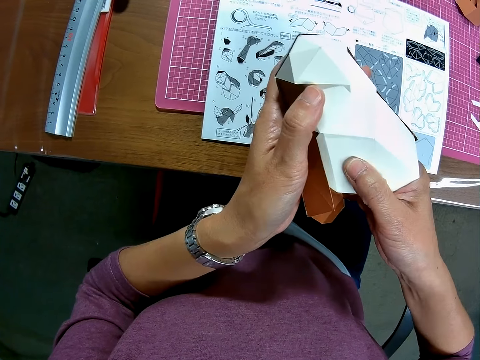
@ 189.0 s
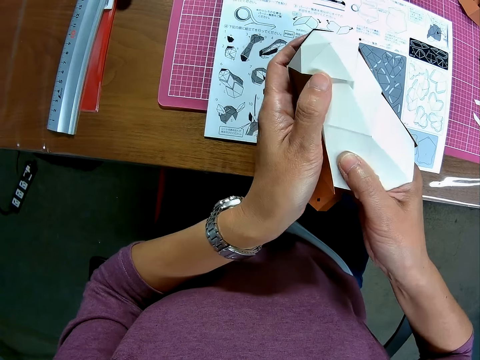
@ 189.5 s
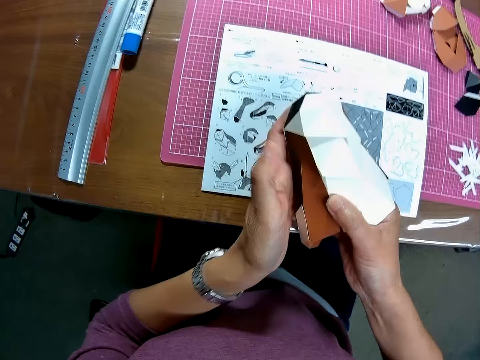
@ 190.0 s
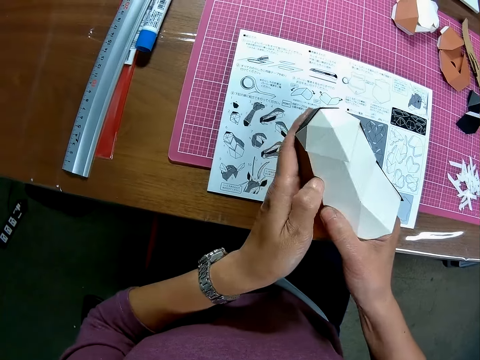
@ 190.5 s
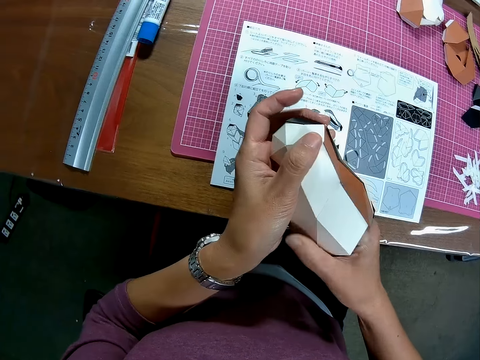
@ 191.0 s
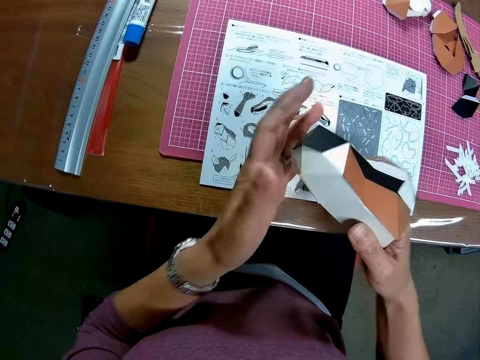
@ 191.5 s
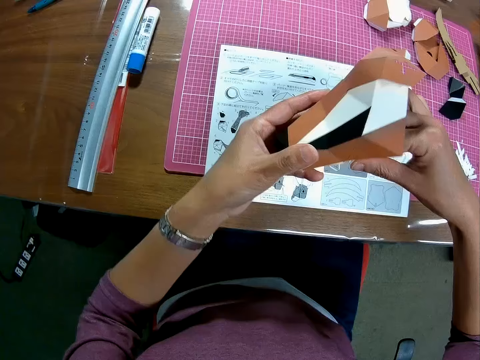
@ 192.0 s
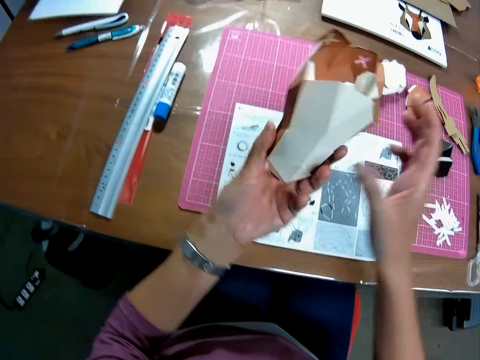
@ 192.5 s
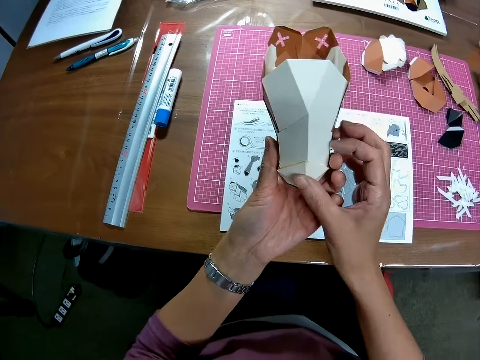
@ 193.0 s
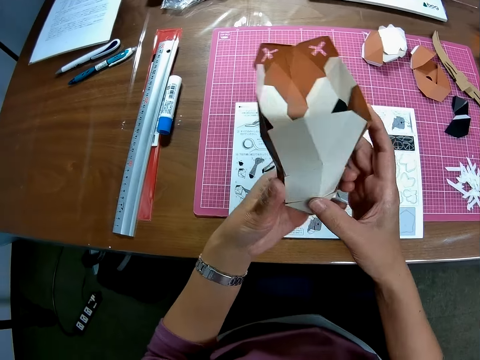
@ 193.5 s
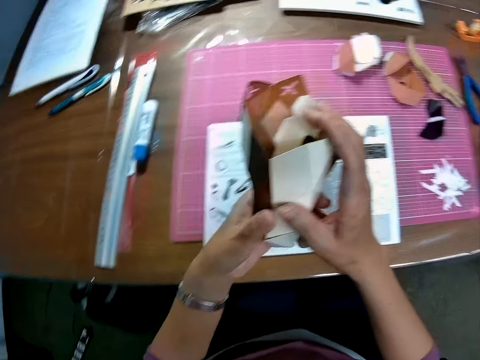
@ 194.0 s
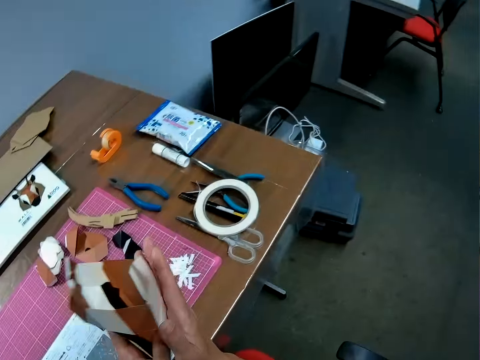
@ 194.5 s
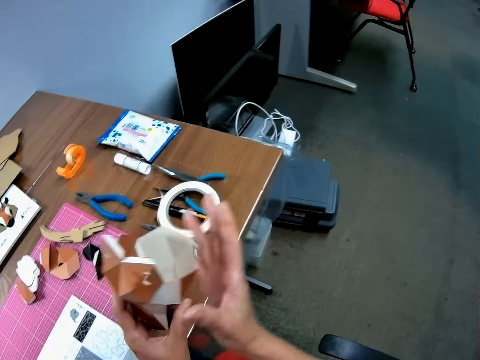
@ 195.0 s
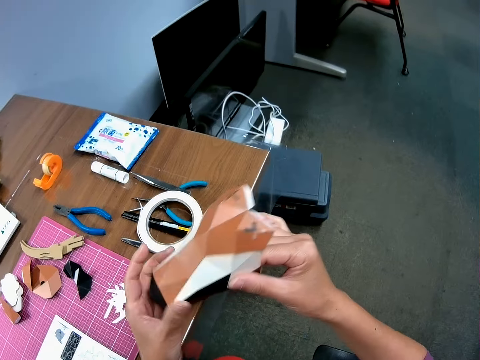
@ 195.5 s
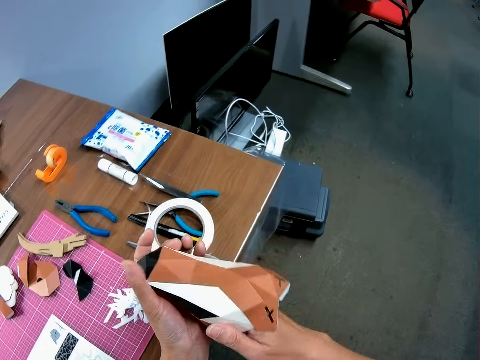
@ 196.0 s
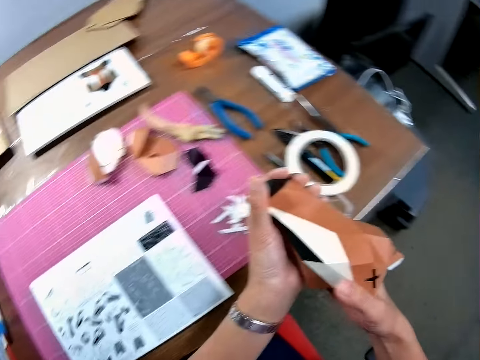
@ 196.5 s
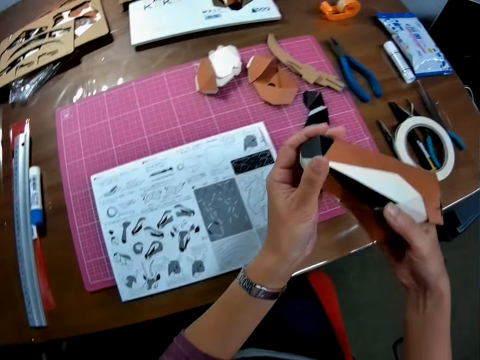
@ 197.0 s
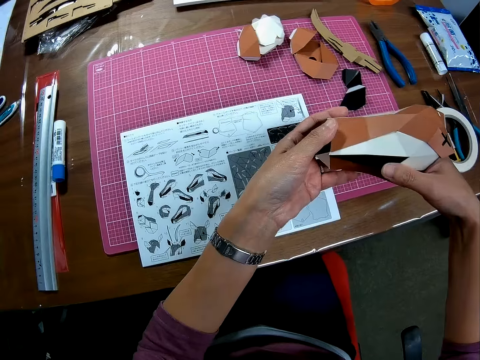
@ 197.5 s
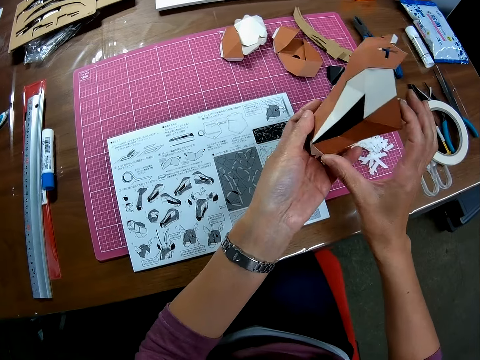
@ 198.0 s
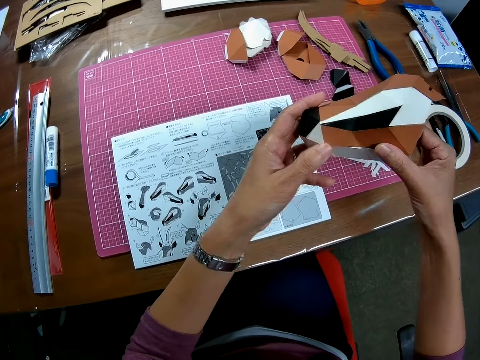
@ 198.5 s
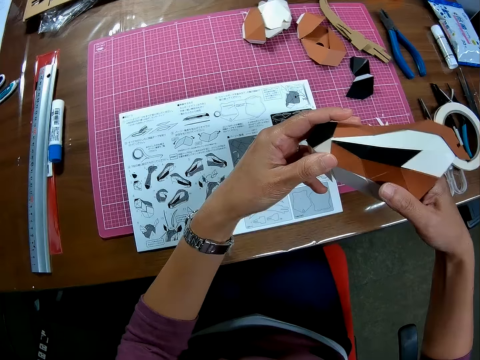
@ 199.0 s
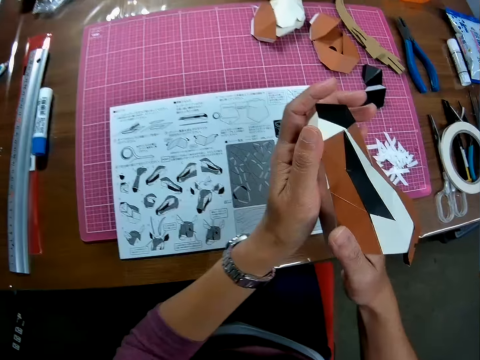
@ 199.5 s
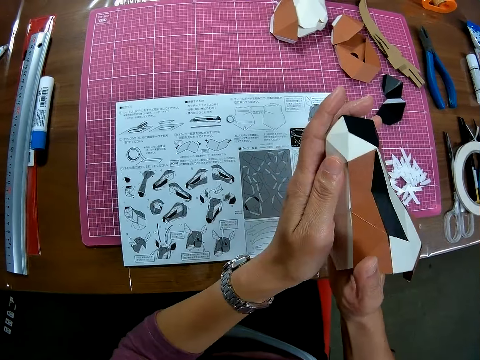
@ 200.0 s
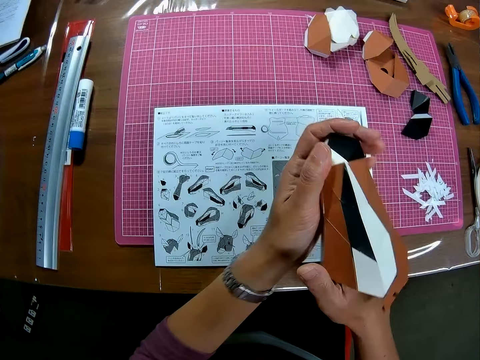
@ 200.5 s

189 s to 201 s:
The camera wearer passes the model to the left hand. They examine the model. They converse with a man. The man converses with the camera wearer. The camera wearer converses with the man.

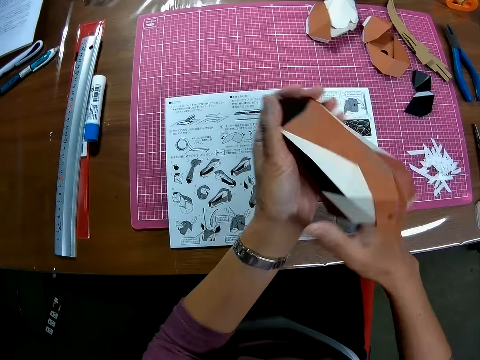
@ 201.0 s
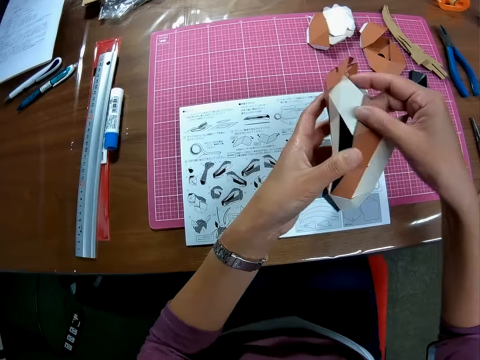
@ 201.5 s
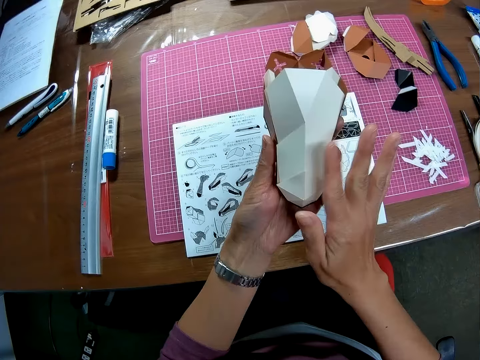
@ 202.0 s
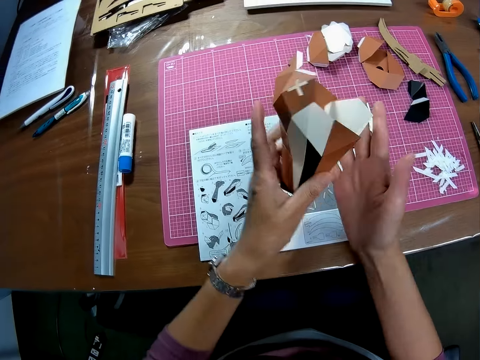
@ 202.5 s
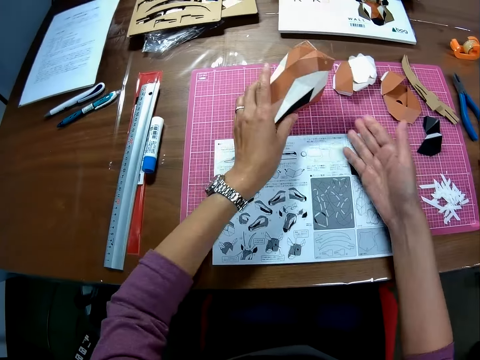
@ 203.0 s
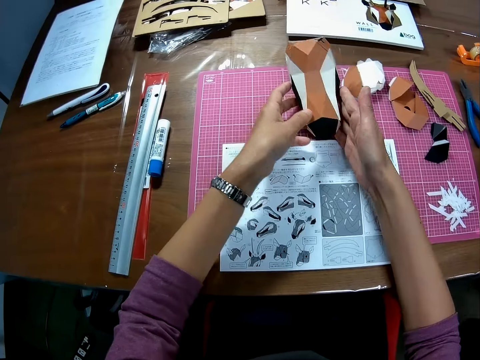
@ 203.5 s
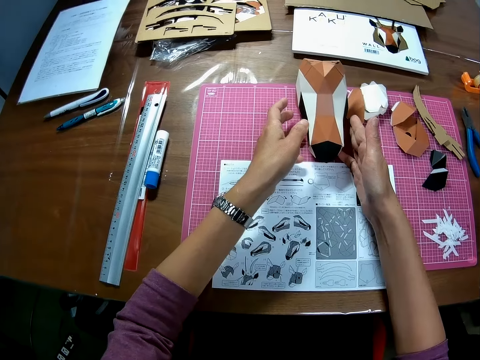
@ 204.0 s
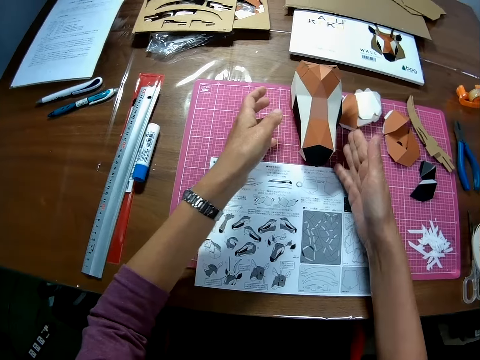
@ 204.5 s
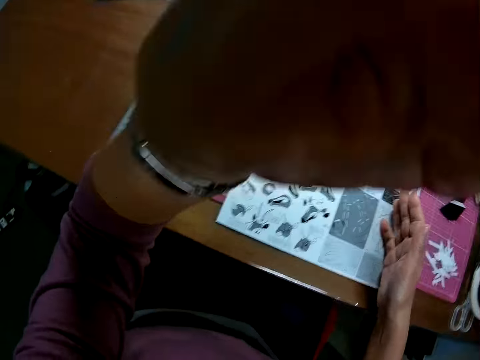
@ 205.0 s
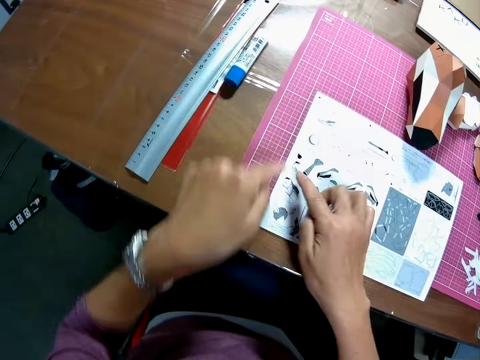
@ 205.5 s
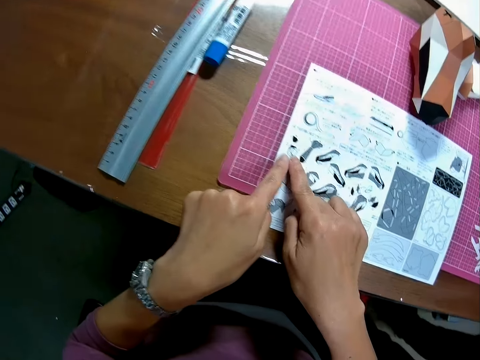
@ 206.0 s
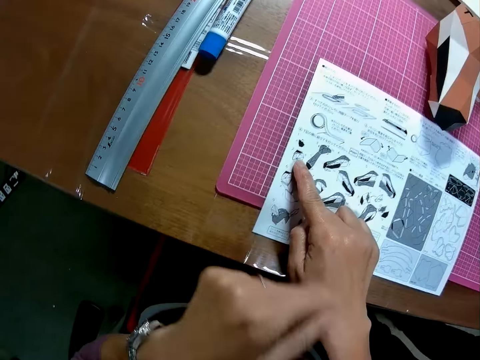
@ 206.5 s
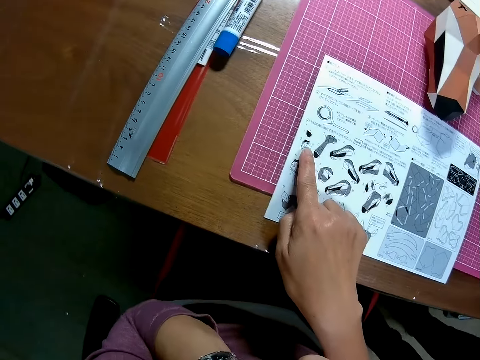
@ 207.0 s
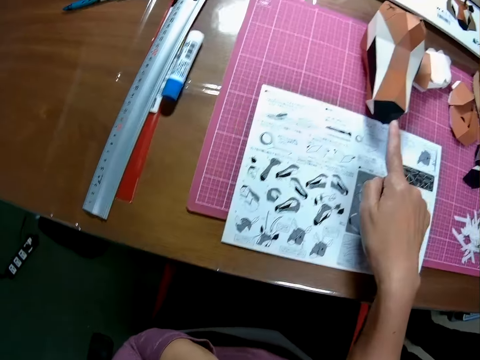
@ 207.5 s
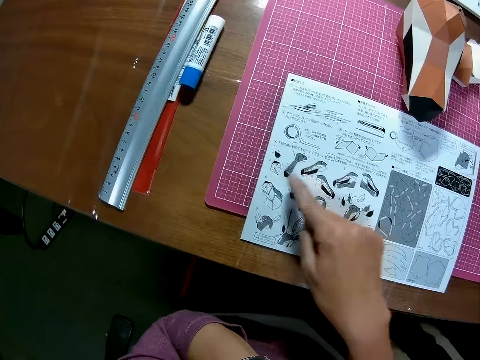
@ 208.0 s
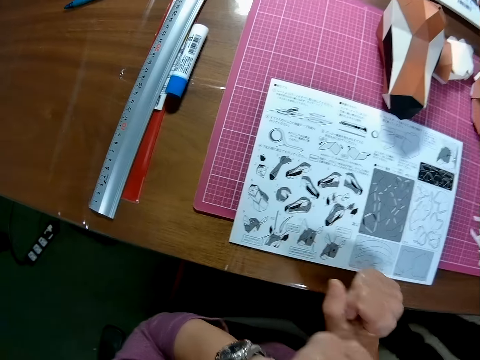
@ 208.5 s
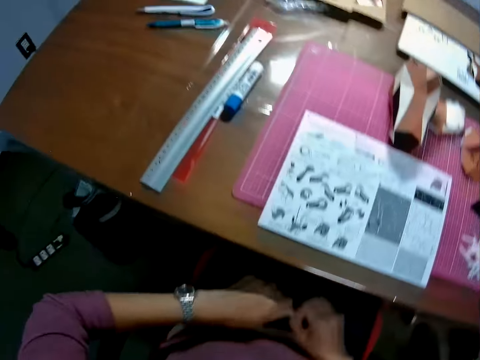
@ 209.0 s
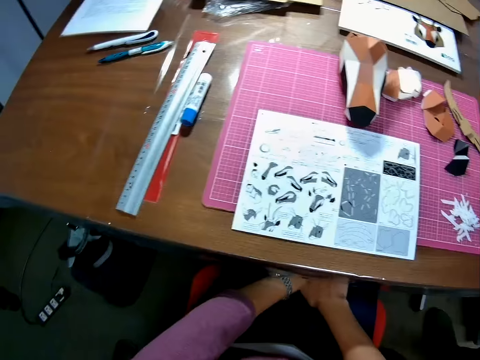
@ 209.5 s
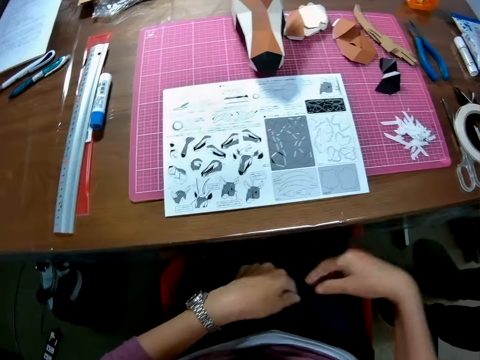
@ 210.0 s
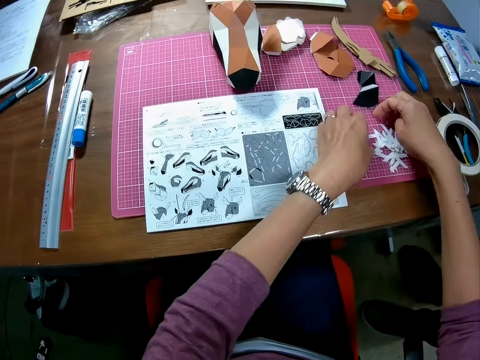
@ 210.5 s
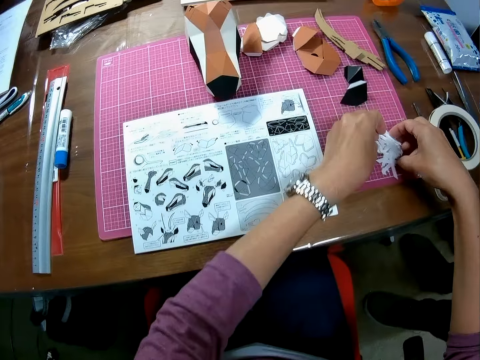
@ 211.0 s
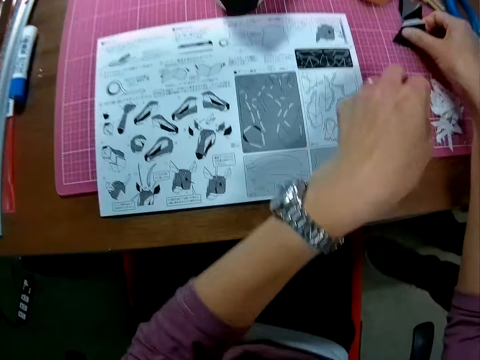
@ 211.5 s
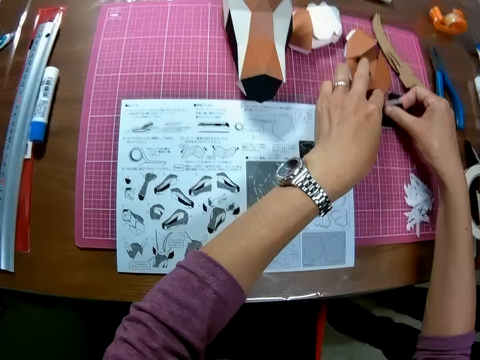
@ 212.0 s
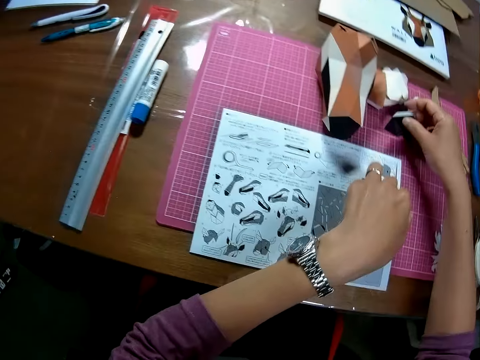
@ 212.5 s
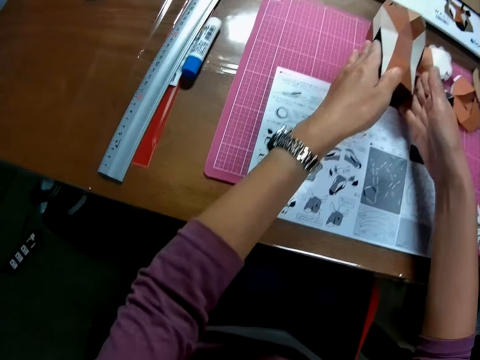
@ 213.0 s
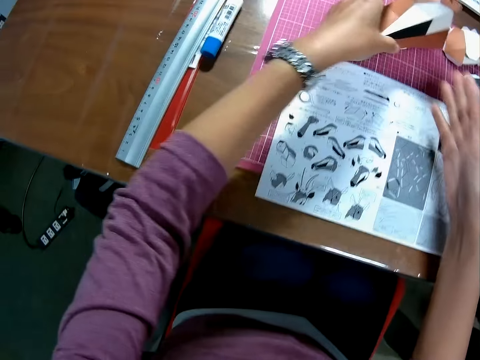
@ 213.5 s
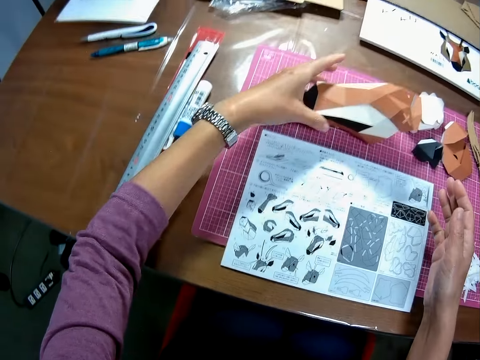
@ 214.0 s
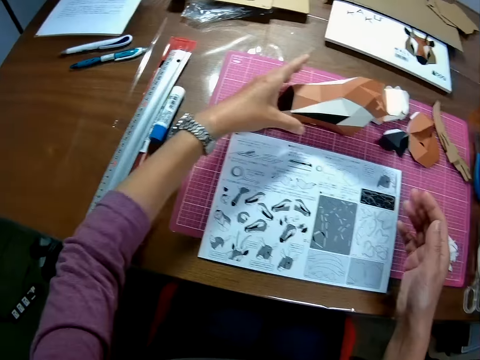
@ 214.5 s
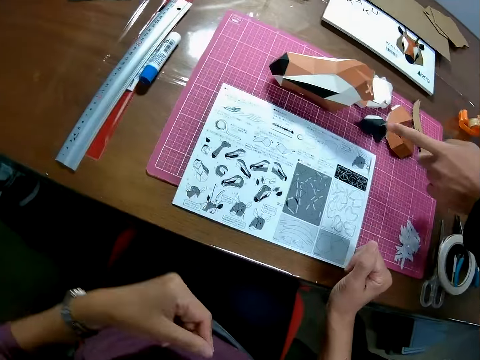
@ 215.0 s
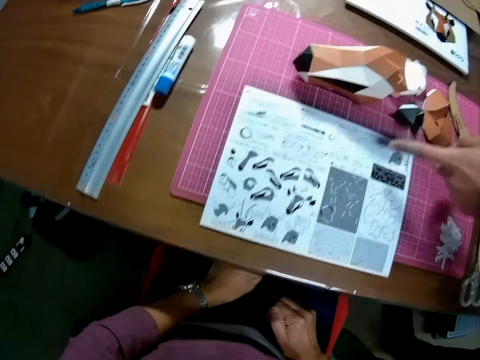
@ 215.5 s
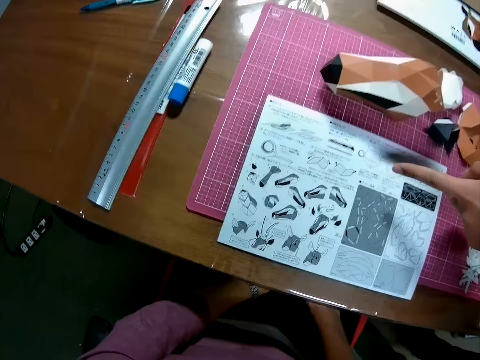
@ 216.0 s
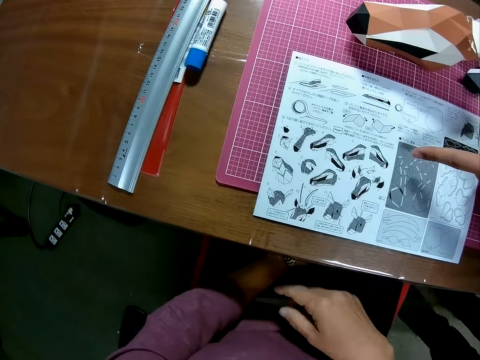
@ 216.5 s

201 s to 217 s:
The camera wearer puts the hand on the manual. She puts the model or papercraft on the cutting mat. A man converses with the camera wearer. The camera wearer touches the model. She lifts the hand. She touches her camera. She converses with the man. She touches the papercraft manual booklet on the table. She looks at the manual and moves the hand. She covers her mouth with her left hand. The man converses with the camera wearer. The camera wearer points at the model and points at the manual. She puts the hands on the lap. The man converses with the camera wearer. The camera wearer looks at the manual. She converses with the man. She rubs her hands on her thighs. She gathers the small pieces of paper on the table together. She picks up some papercraft pieces from the table. She puts the model on the cutting mat. She touches the model. She adjusts the papercraft on the table. The man converses with the camera wearer. The camera wearer converses with the man. The man points to the papercraft manual booklet on the table.
